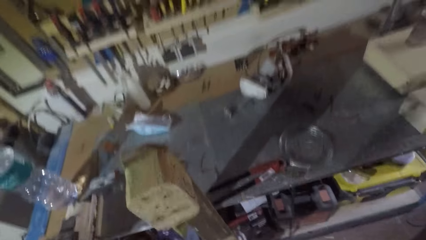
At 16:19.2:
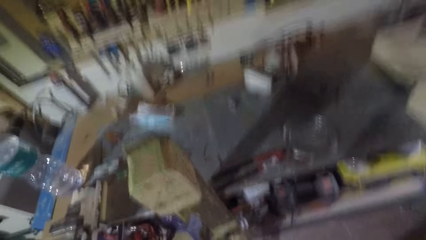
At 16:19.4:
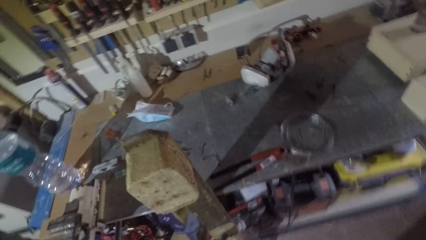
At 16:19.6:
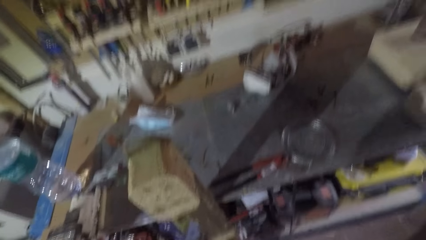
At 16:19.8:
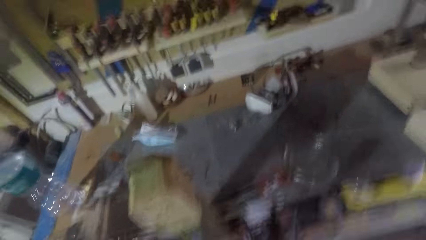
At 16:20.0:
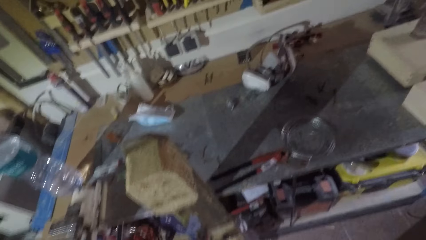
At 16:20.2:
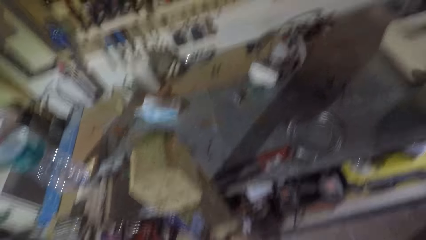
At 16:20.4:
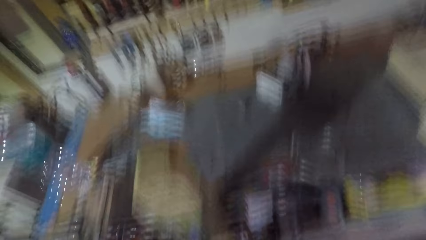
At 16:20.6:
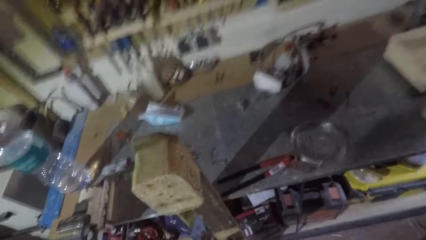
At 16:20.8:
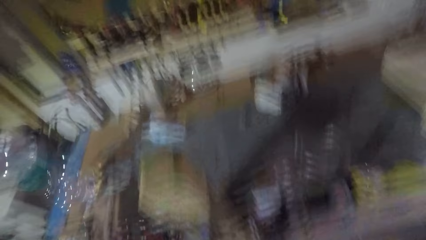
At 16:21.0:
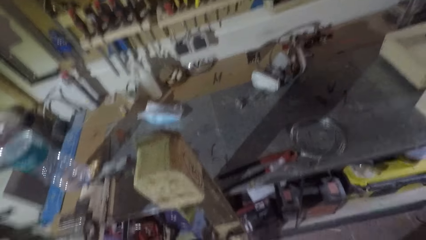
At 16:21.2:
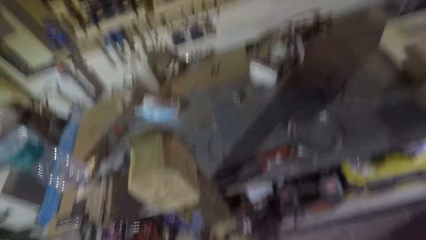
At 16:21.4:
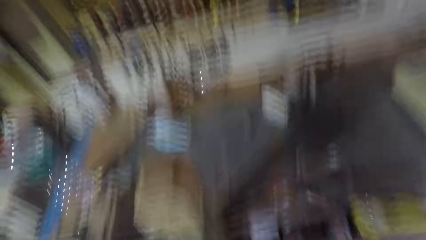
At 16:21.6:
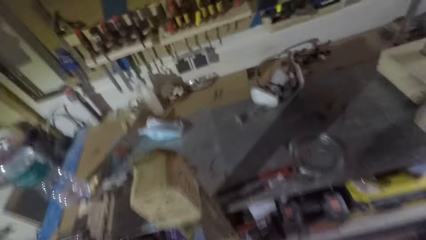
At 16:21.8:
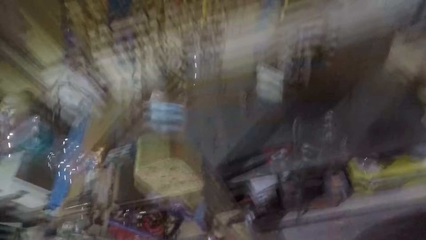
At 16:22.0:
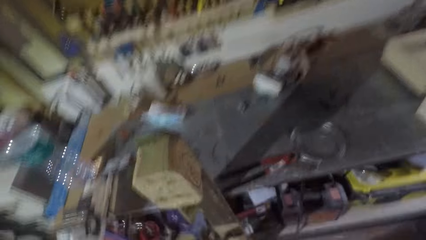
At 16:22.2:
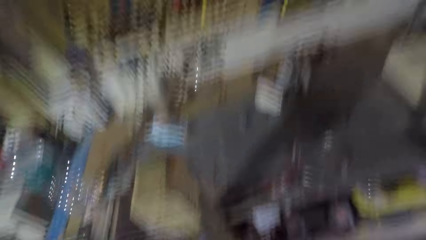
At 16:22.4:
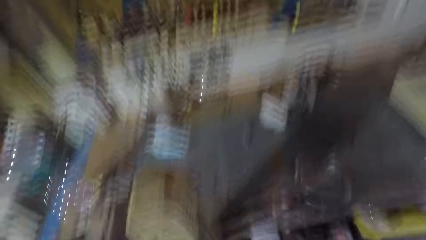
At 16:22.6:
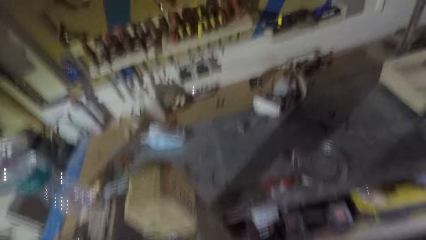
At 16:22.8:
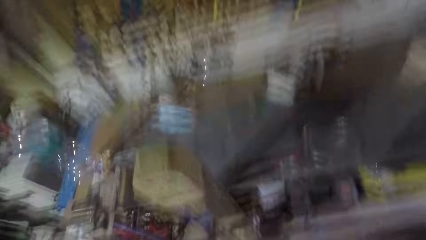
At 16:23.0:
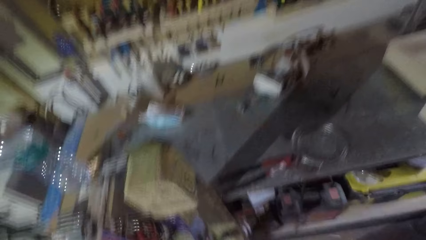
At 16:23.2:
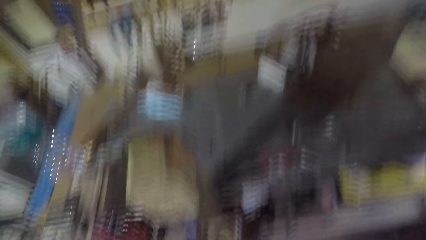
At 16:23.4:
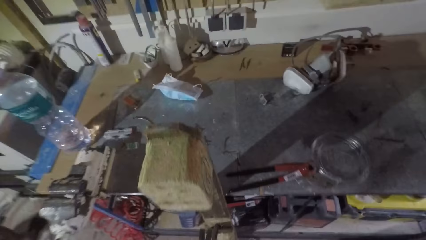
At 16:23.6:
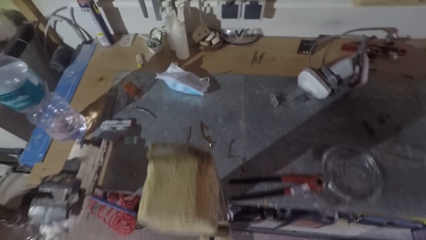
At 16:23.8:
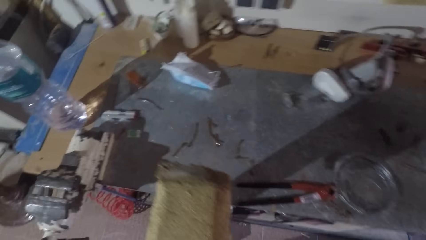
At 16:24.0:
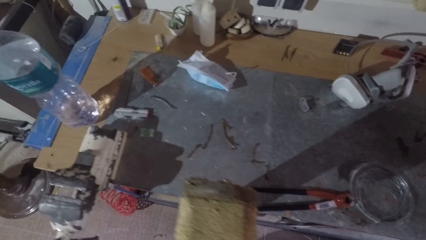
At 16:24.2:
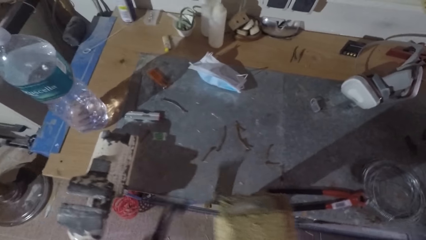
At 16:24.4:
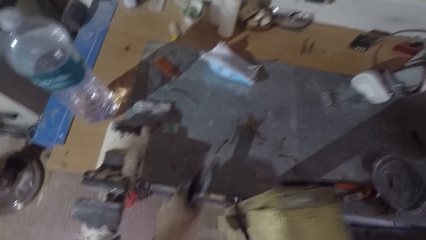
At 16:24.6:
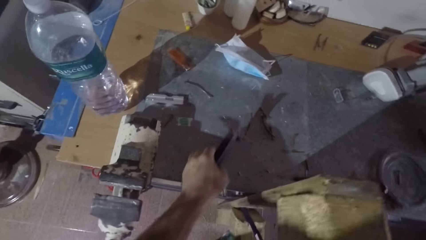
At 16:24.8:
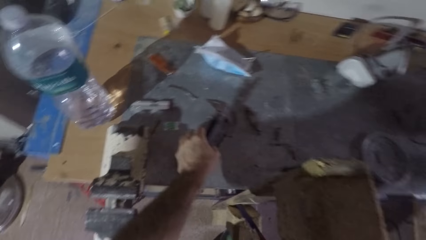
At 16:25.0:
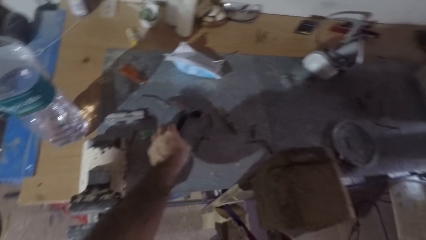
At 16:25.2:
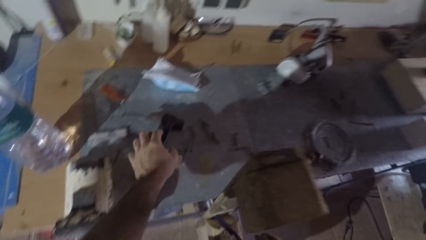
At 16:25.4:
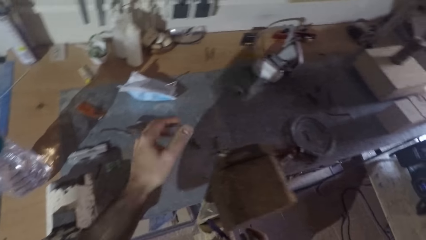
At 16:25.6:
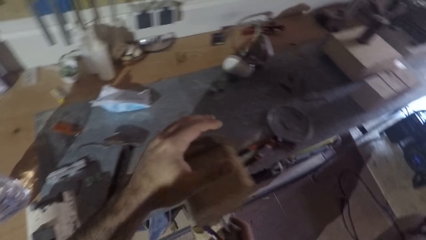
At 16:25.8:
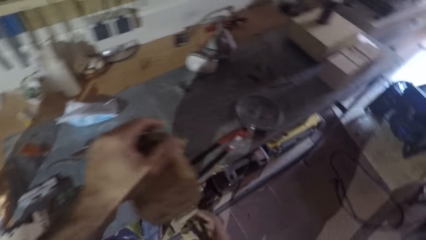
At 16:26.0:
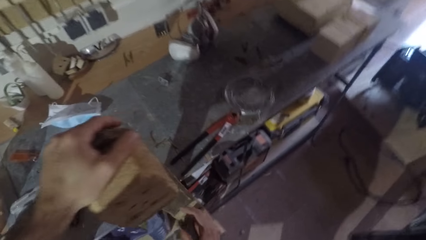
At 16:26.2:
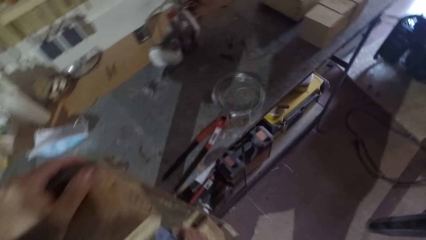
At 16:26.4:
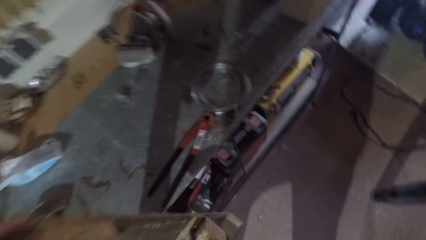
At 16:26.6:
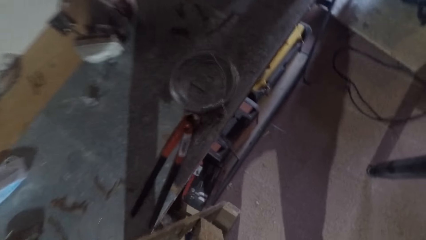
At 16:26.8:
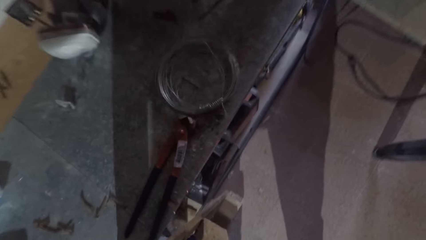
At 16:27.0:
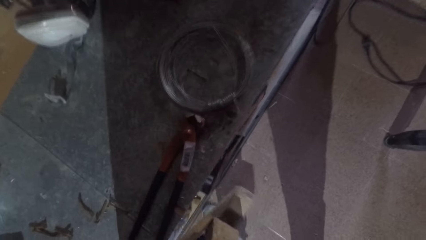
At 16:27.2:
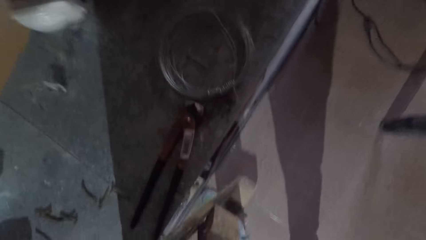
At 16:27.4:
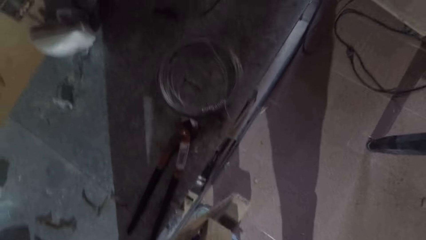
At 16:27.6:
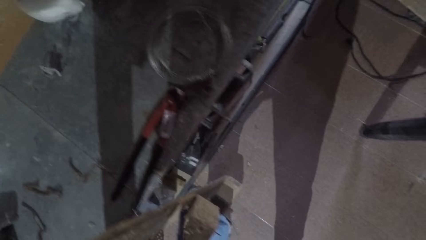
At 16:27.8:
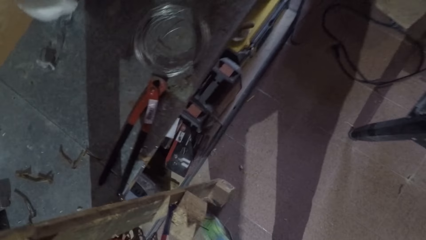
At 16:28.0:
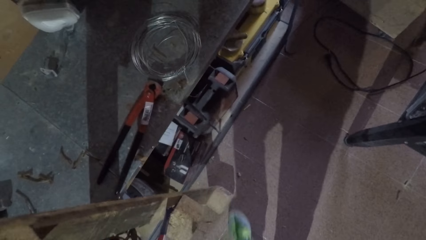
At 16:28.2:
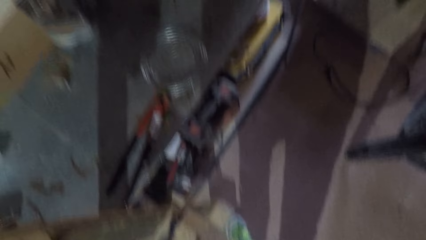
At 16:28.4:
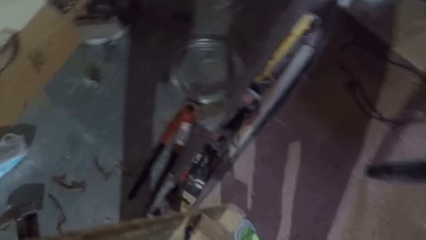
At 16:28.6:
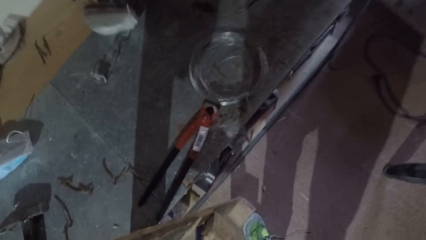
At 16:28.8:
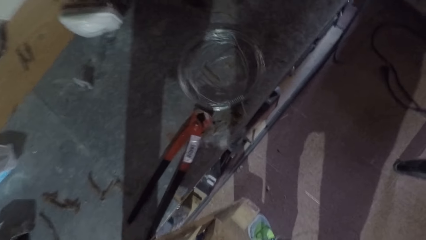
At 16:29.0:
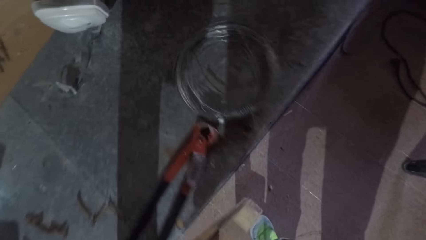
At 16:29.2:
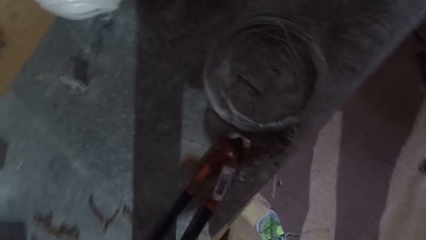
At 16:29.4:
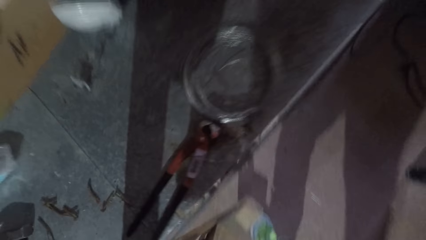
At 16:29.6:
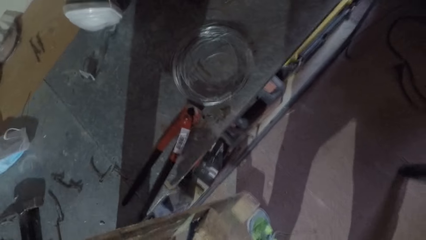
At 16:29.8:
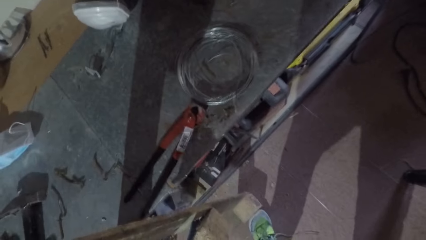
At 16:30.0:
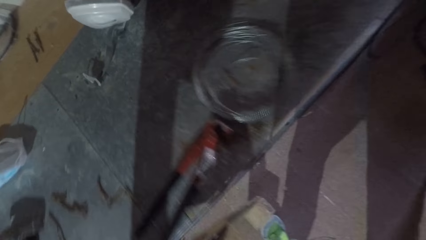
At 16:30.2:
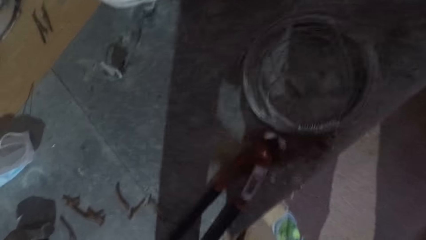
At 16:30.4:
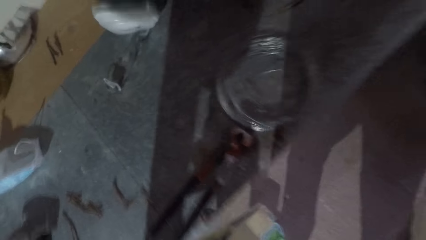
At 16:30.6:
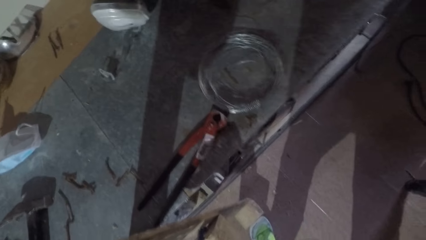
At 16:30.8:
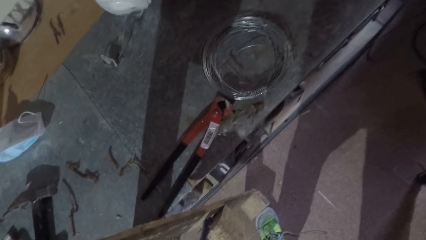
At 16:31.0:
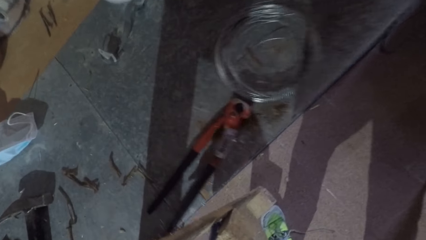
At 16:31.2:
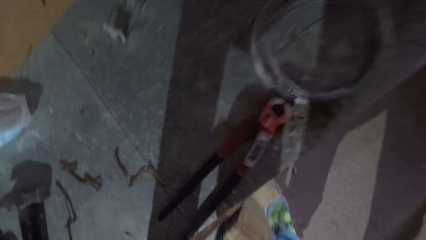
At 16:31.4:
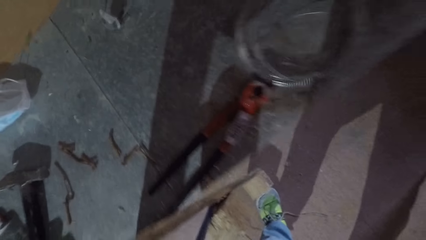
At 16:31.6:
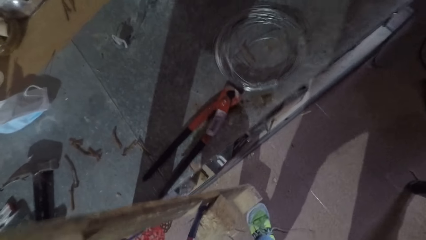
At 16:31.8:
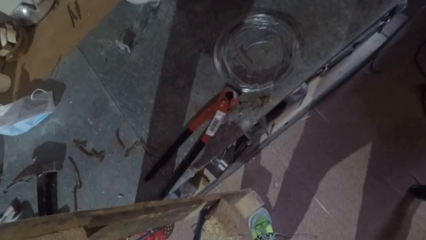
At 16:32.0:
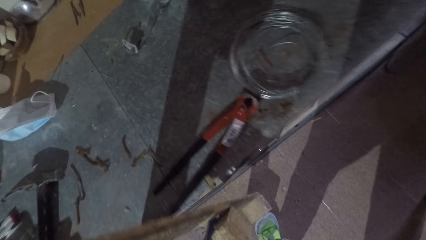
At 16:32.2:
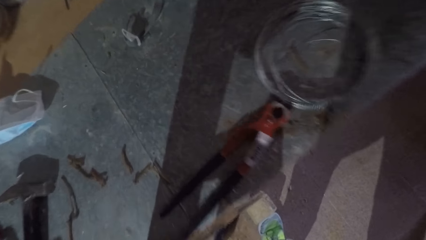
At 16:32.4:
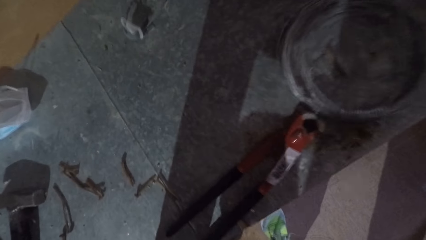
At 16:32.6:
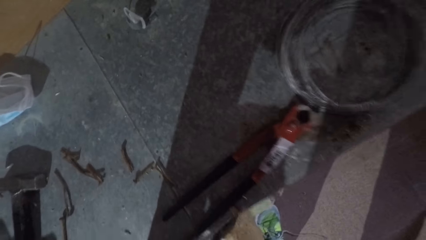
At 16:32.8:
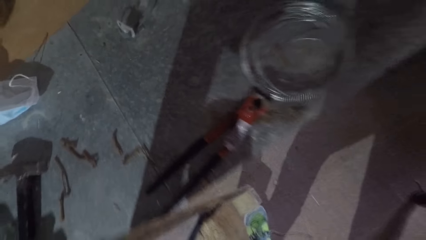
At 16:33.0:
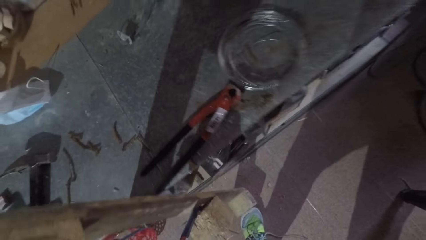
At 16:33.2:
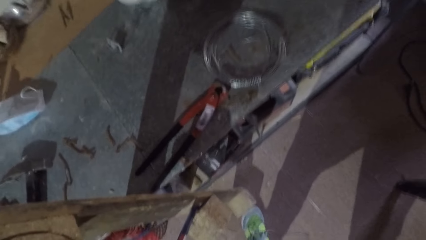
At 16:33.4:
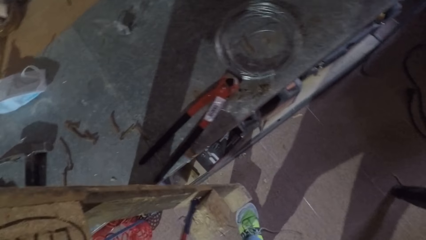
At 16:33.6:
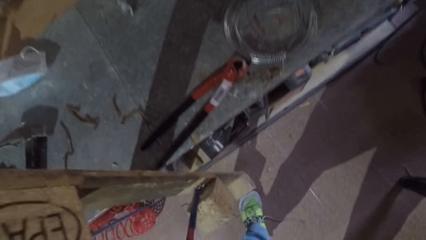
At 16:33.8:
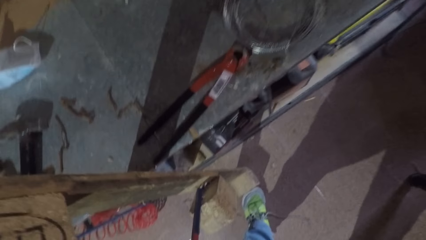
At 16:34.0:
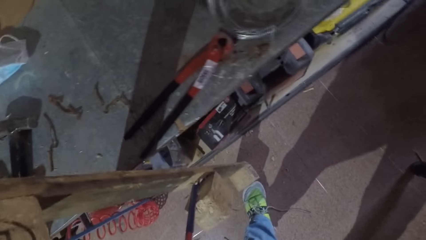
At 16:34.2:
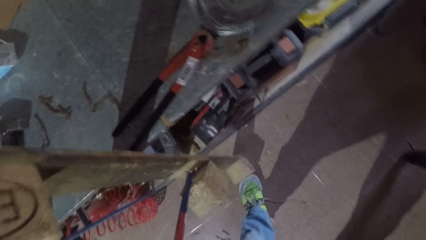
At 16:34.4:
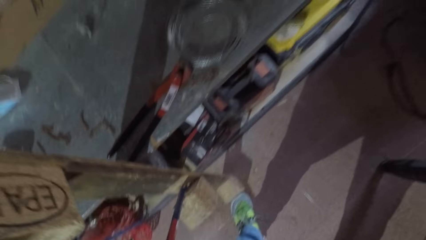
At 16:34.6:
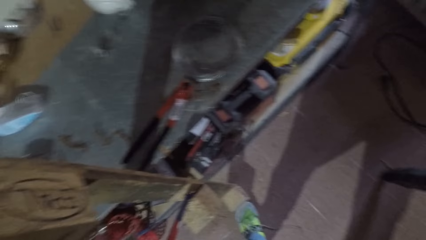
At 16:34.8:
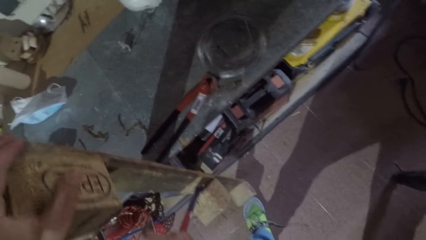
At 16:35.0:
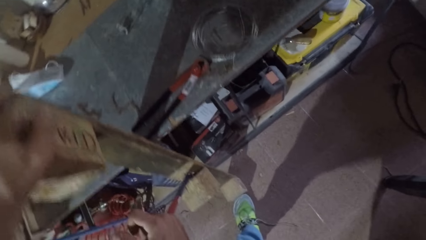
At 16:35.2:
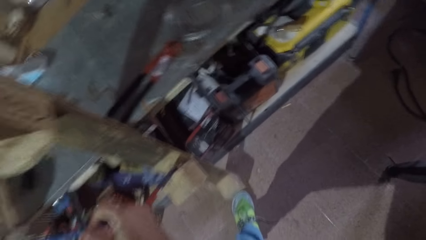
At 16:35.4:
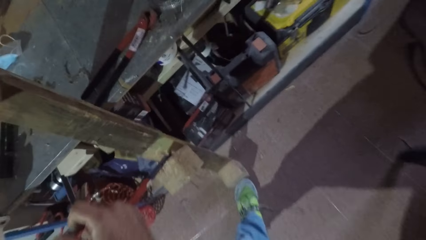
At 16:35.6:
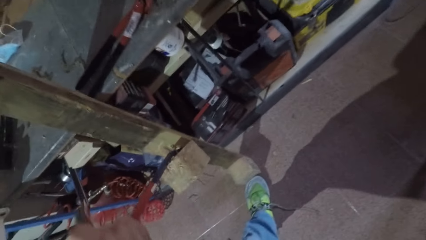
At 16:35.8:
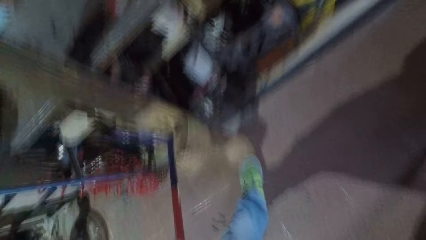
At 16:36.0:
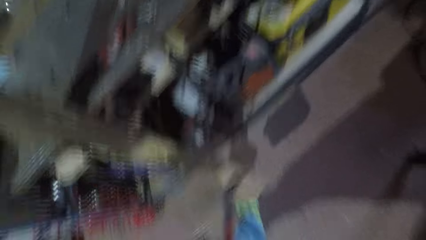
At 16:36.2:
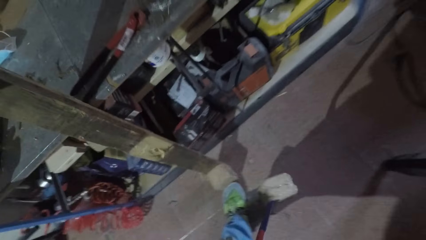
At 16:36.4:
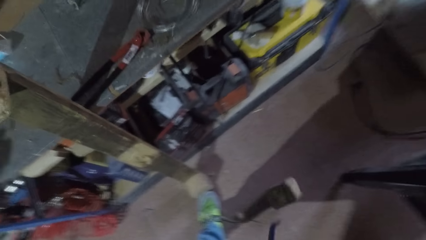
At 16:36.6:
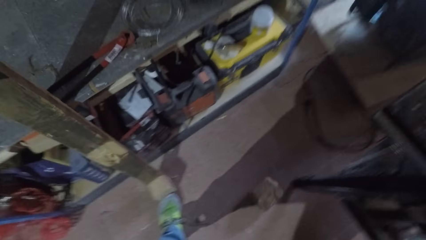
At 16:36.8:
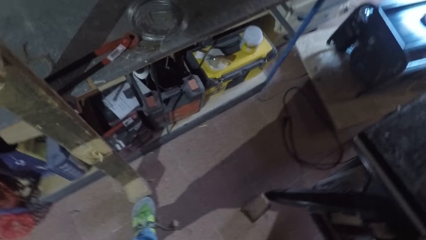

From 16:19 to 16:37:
The camera wearer drops the hammer on the shelf. They pull the wood using the hook, and pull out the wood cube from the rectangular wood with the crowbar.
